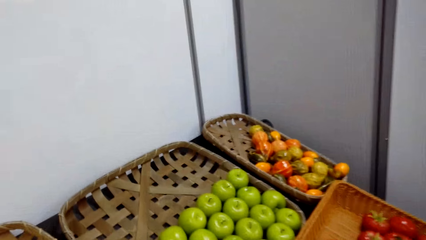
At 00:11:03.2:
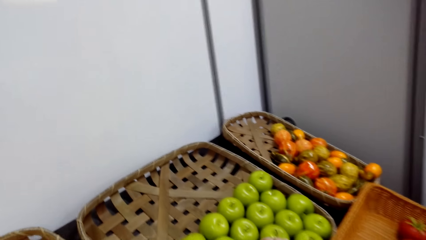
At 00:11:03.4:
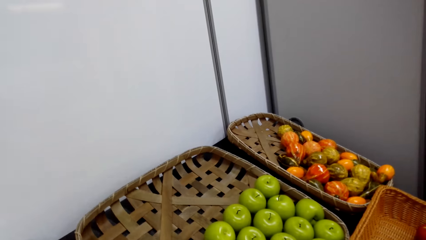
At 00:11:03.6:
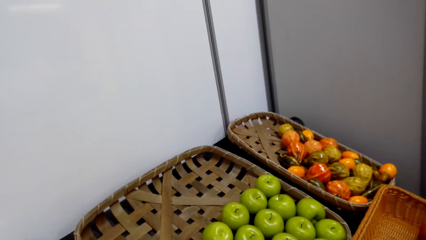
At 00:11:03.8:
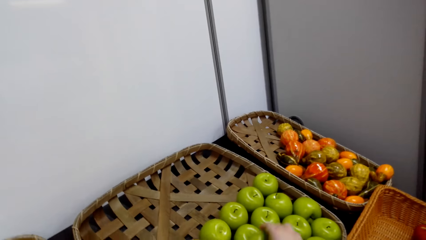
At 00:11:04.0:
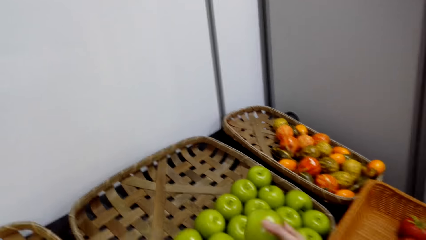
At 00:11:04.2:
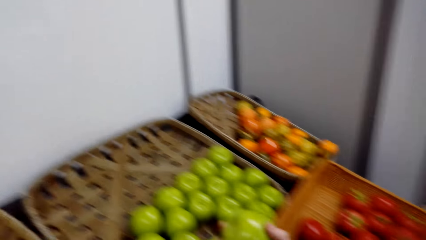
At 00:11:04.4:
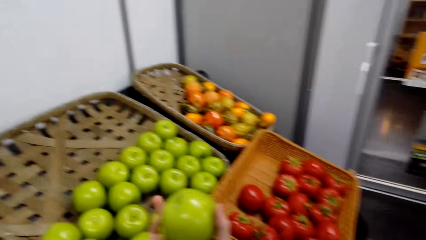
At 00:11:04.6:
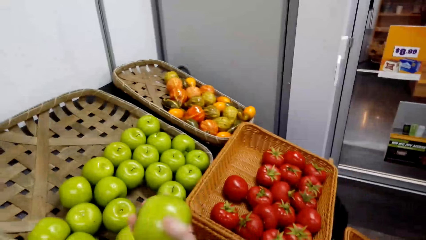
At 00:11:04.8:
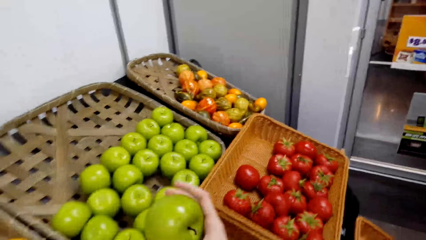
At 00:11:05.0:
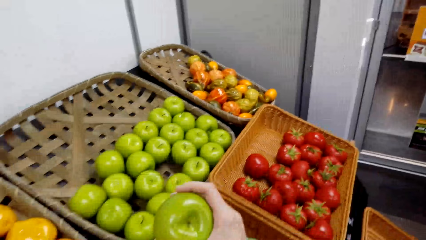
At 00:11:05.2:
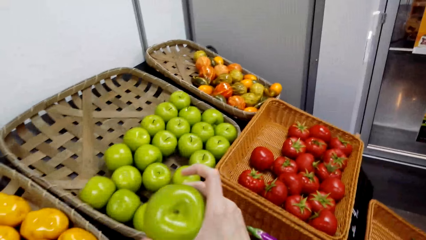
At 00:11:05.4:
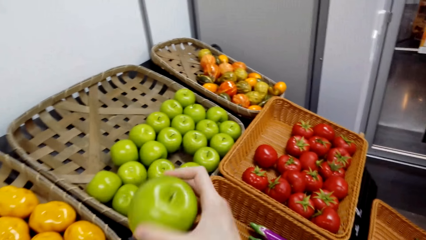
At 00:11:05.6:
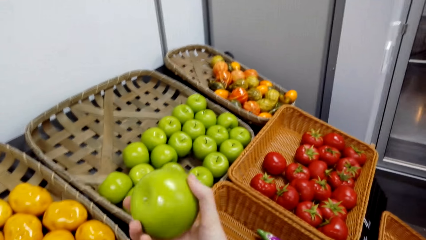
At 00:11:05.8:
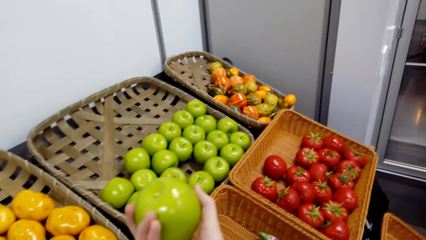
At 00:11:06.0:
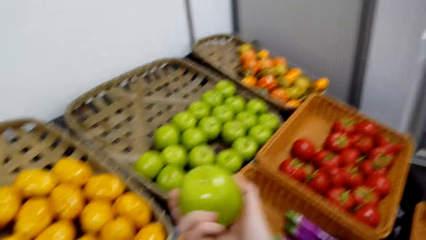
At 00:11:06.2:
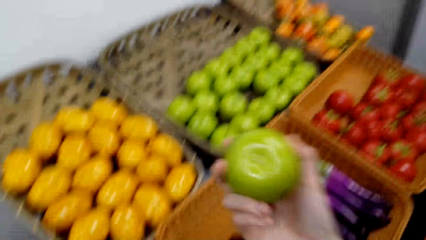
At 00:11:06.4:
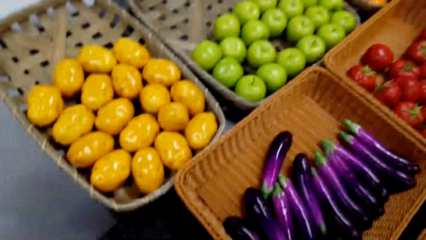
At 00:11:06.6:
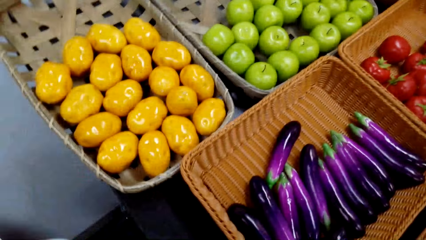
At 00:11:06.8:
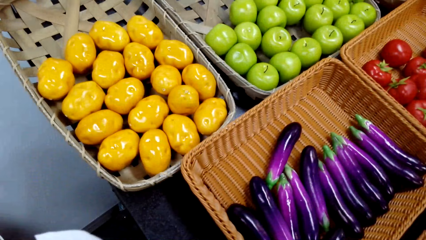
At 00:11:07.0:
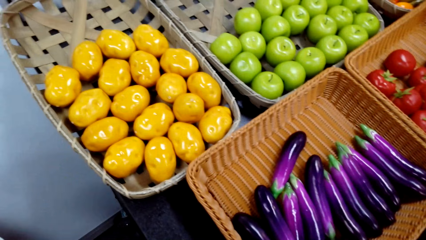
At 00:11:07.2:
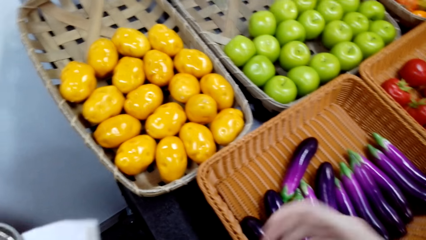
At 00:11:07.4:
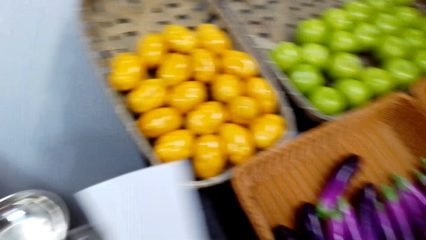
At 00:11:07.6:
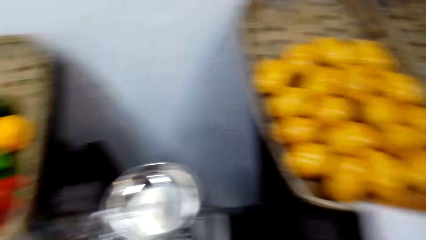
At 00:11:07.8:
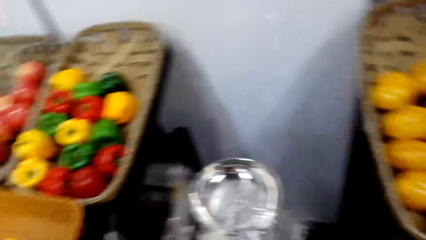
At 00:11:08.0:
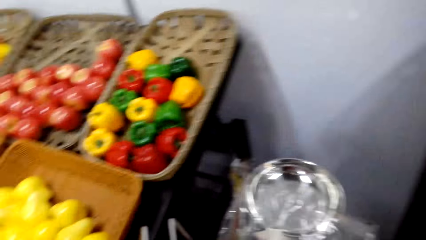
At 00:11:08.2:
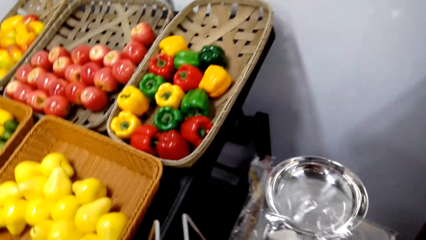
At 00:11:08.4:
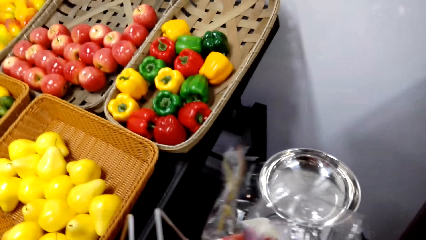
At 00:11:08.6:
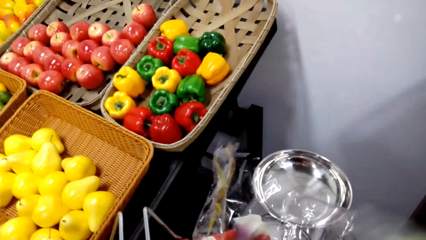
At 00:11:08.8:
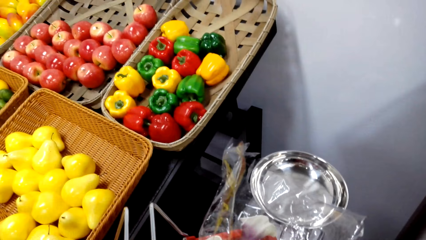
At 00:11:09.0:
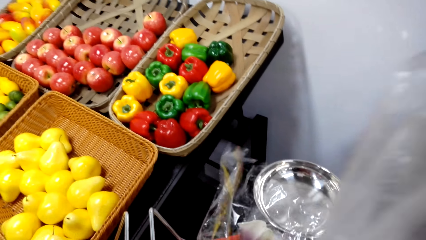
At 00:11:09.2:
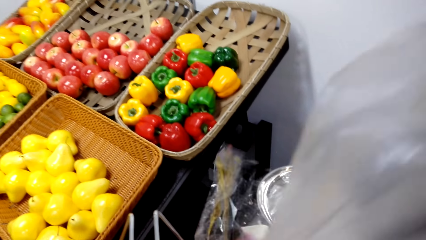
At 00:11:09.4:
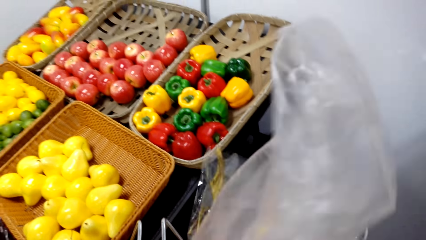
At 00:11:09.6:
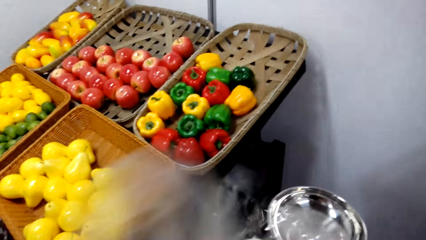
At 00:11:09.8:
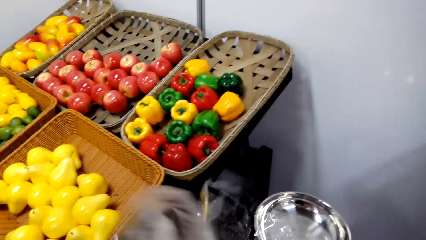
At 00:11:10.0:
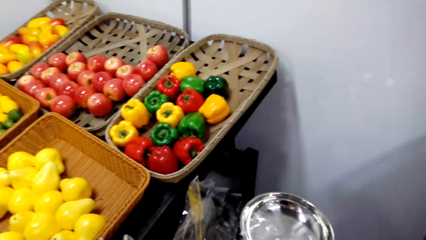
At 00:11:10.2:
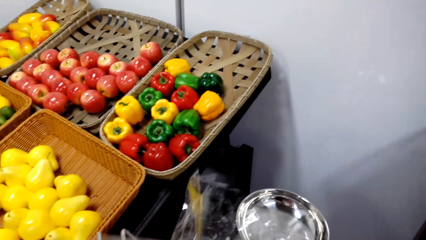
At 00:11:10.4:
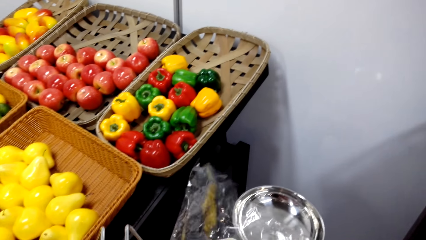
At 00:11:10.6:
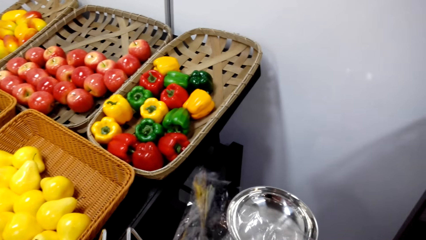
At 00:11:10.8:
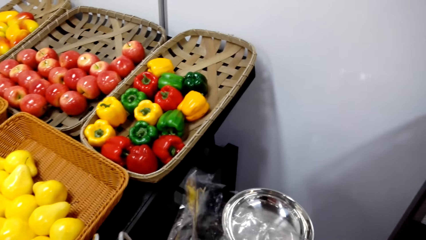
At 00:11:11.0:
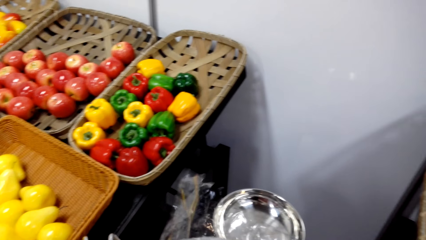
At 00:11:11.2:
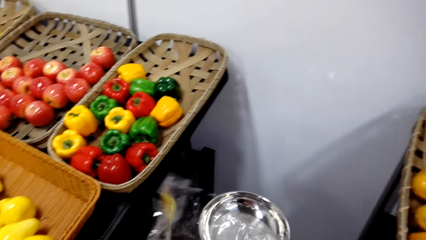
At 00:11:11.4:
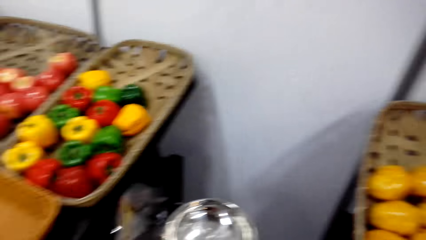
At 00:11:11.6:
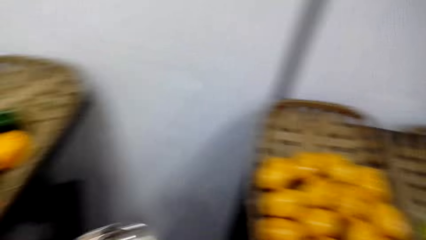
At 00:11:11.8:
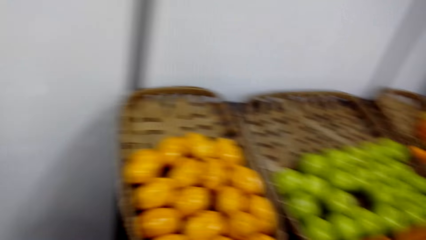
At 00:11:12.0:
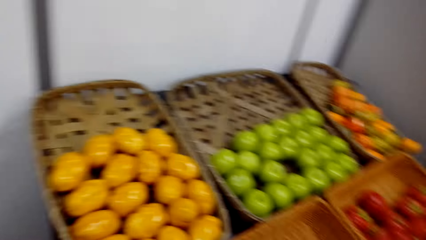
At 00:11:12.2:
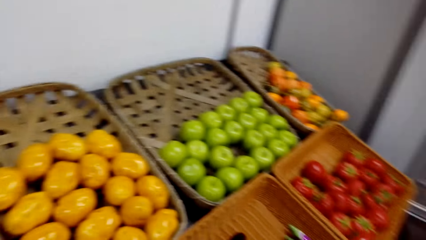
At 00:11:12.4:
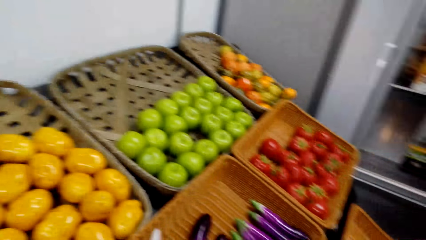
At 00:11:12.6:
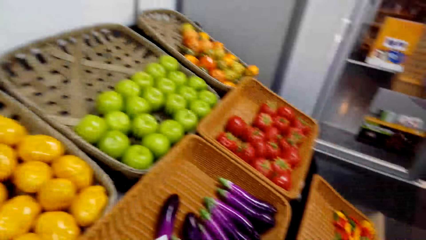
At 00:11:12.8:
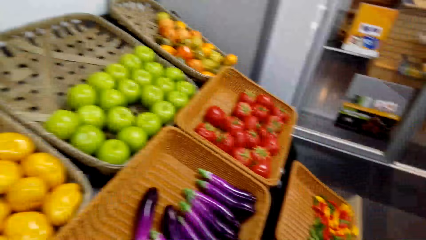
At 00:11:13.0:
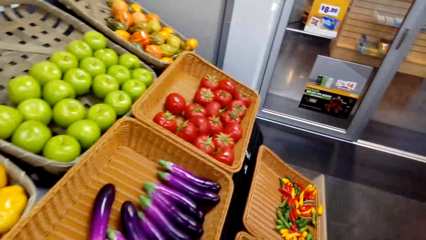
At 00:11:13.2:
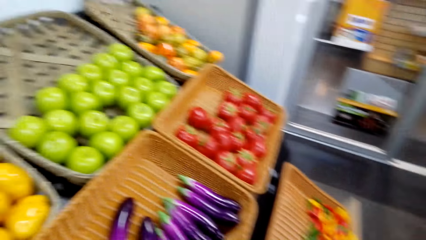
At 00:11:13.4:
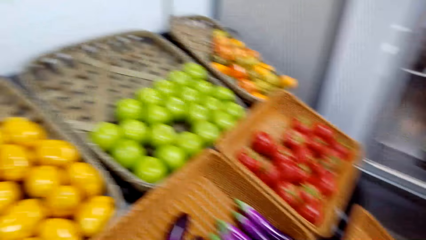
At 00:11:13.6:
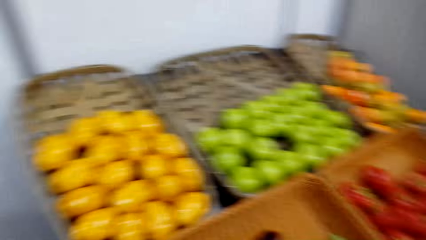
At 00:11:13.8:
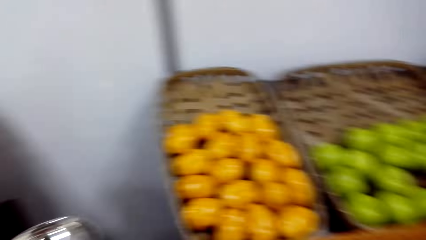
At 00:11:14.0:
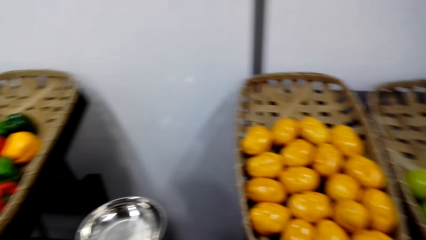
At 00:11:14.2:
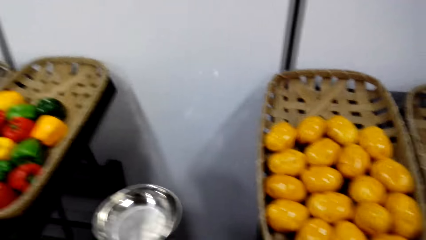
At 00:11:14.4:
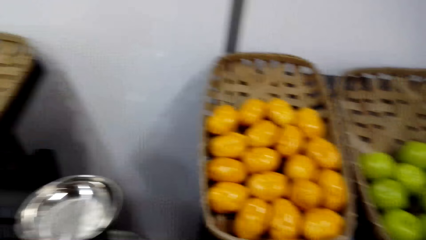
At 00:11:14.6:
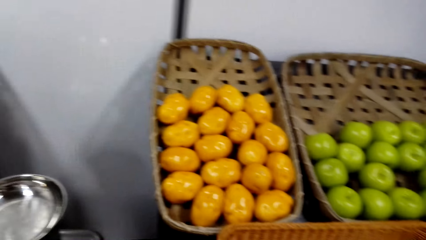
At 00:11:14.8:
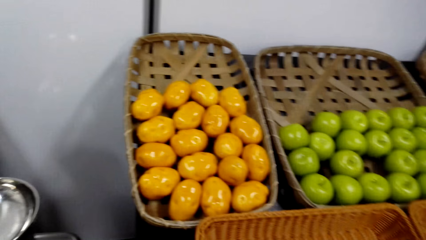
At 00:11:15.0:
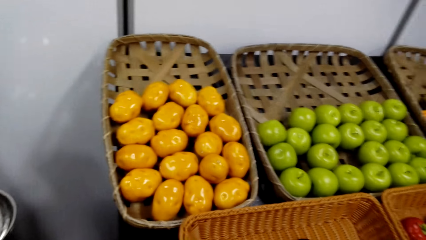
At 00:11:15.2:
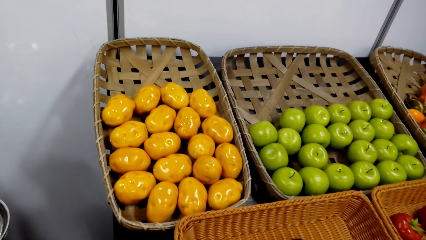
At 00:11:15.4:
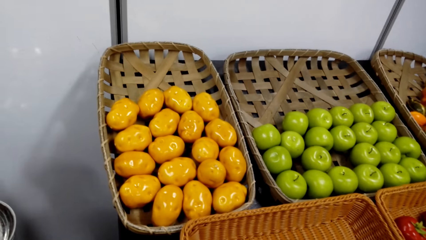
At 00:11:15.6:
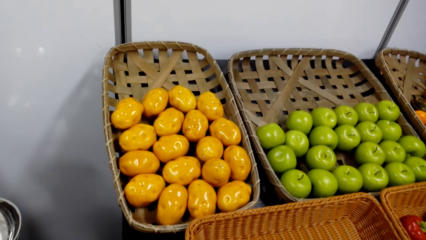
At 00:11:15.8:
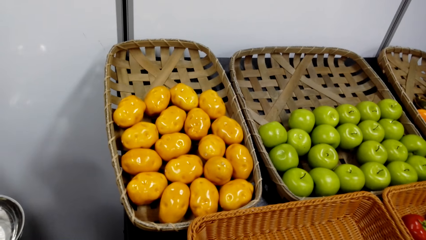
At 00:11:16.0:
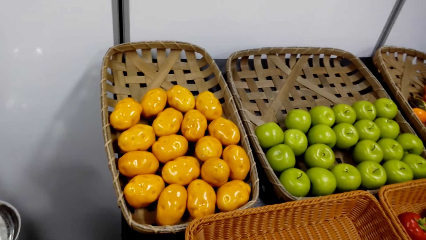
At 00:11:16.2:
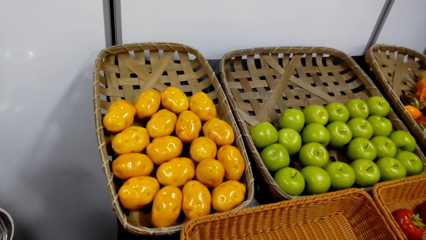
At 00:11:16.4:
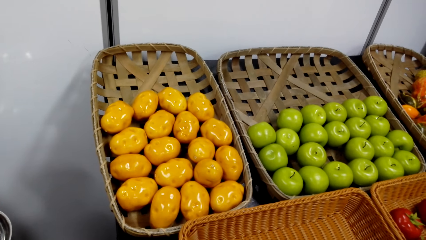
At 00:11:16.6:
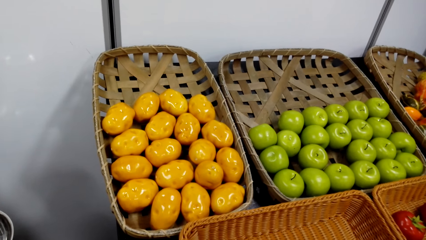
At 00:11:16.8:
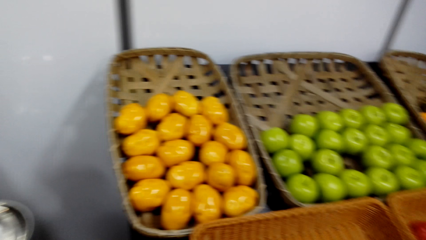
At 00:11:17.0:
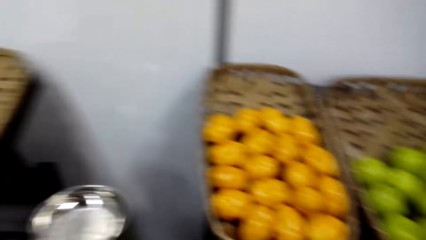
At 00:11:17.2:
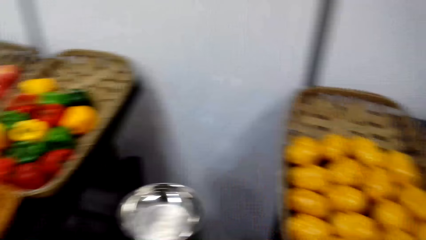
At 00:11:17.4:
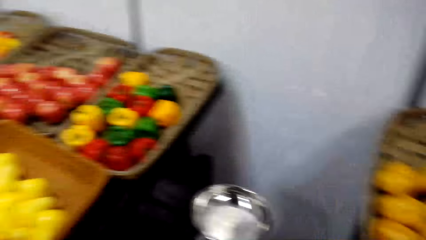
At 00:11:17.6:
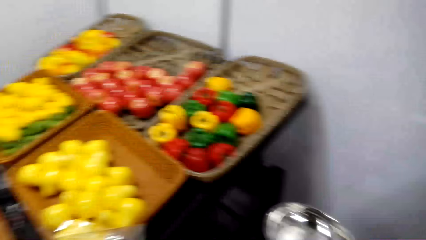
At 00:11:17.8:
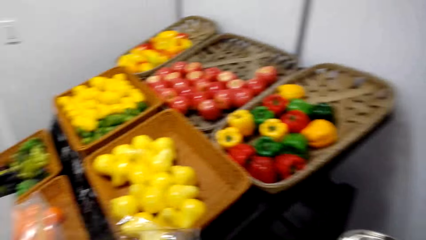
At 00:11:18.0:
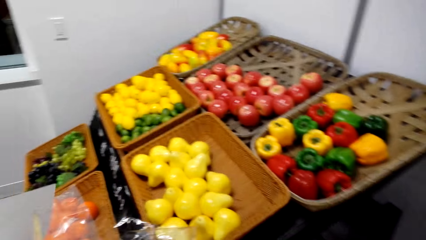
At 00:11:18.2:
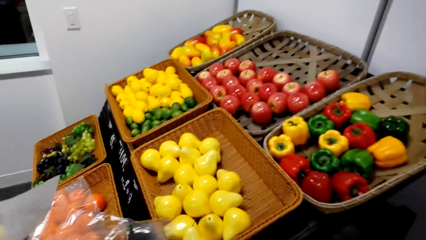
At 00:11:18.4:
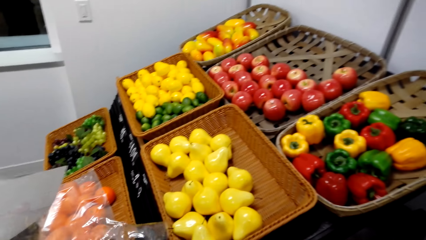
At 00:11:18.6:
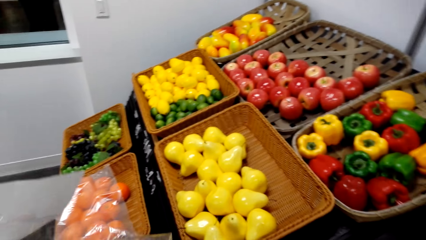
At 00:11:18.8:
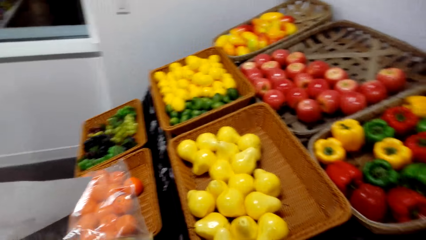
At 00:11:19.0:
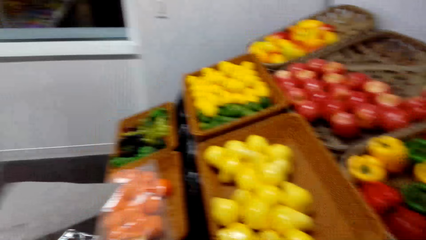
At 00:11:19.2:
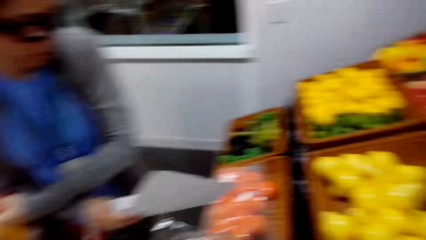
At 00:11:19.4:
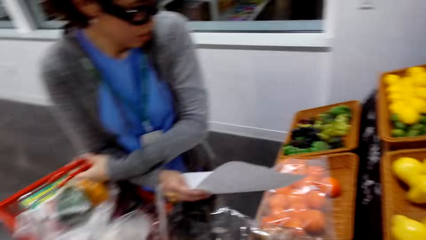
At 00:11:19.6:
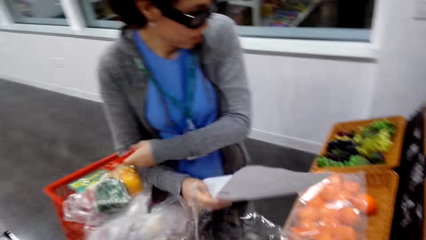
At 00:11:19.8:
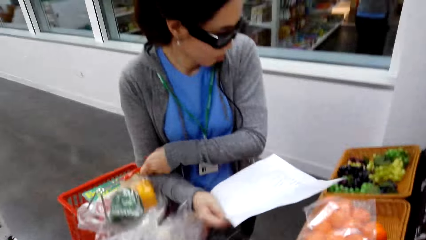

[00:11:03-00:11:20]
The camera wearer picks a green apple in a basket. They view the green apple. They put the apple in the plastic bag. They adjust a plastic paper. They look around the fruit baskets.
